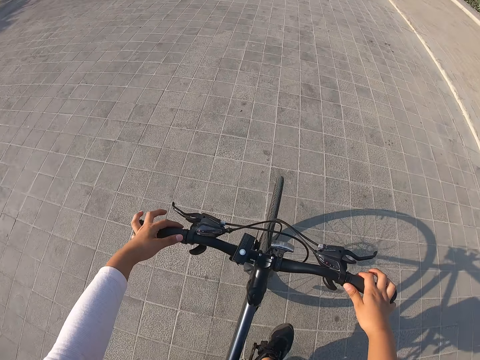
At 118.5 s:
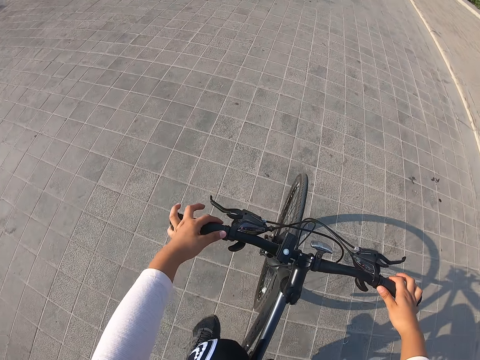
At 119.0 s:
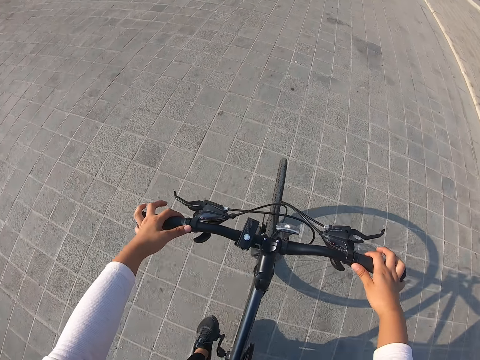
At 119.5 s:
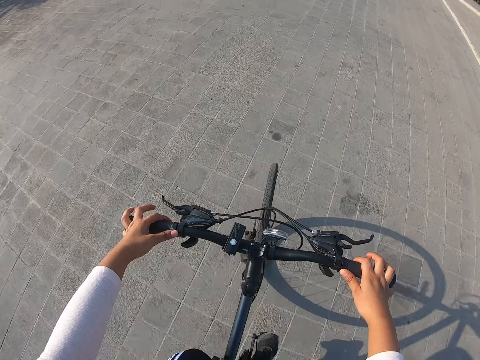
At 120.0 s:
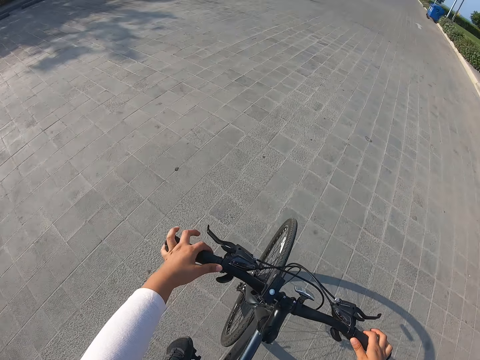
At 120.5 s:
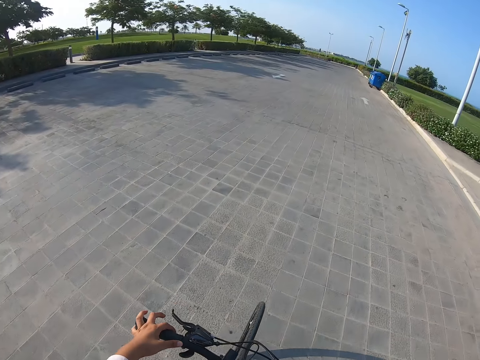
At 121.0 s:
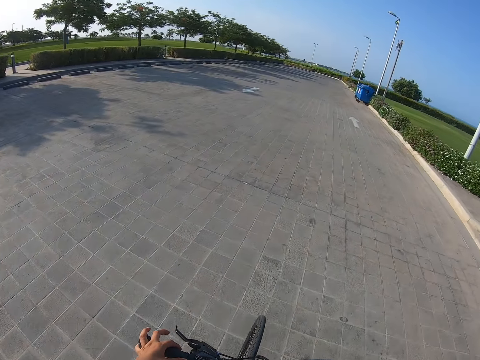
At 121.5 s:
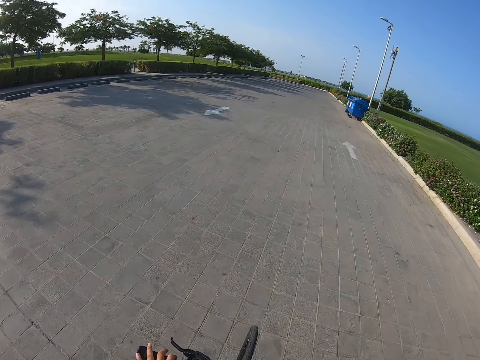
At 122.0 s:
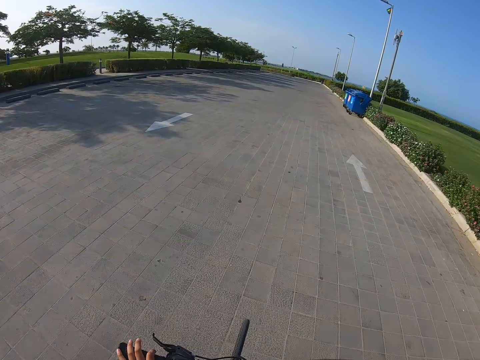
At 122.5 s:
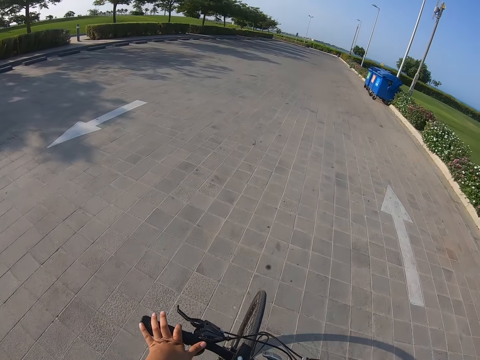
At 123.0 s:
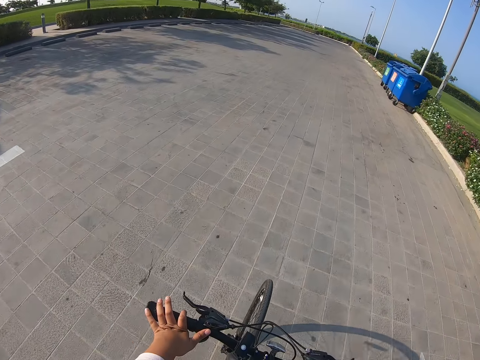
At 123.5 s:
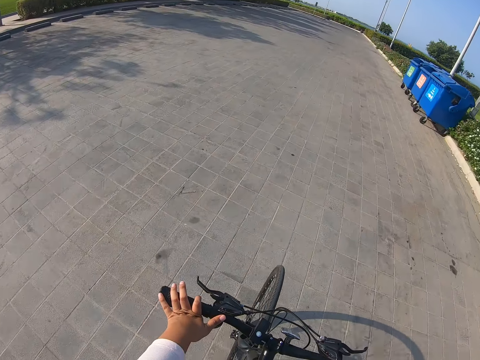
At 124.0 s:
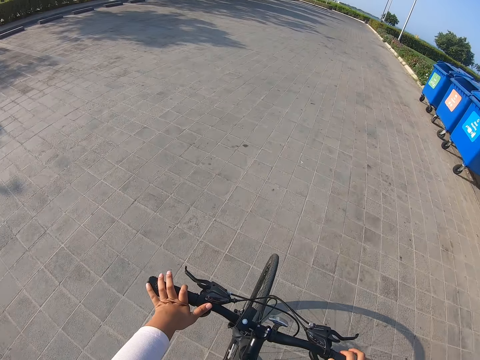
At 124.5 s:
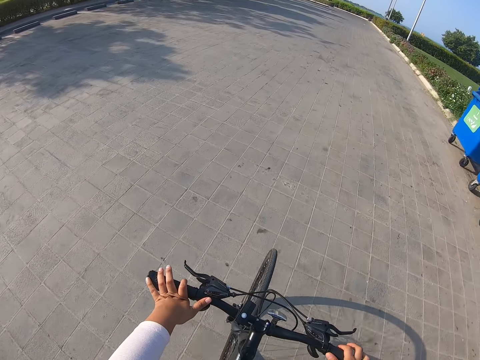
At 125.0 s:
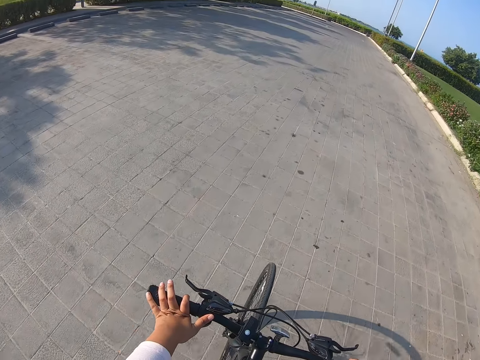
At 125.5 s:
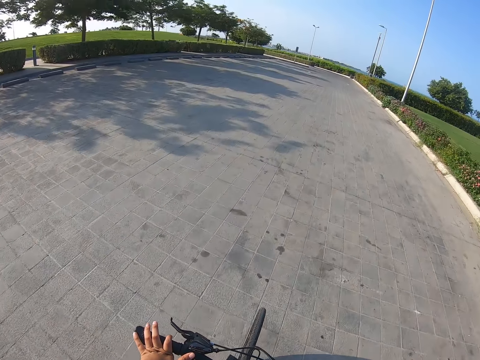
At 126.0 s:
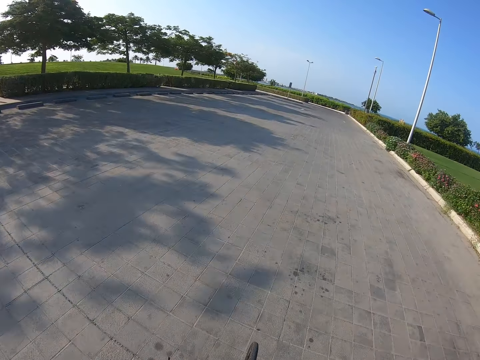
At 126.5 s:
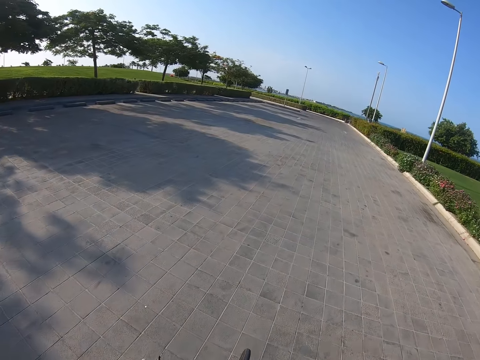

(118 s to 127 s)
The camera wearer looks down. They cycle down the road.

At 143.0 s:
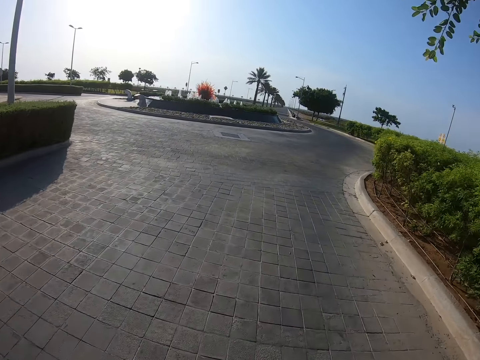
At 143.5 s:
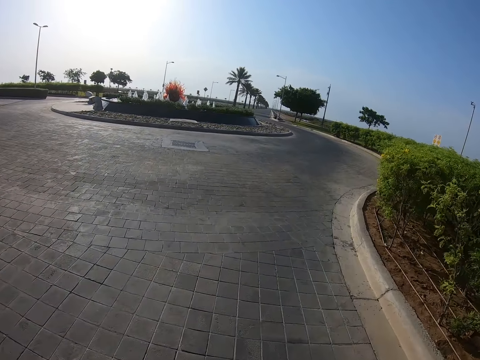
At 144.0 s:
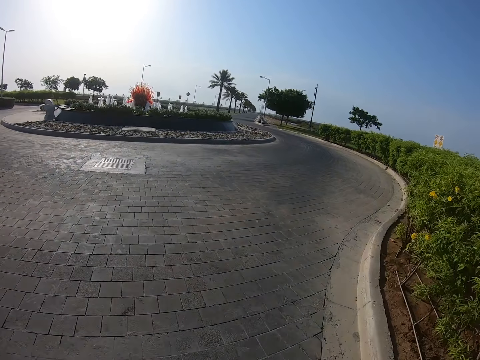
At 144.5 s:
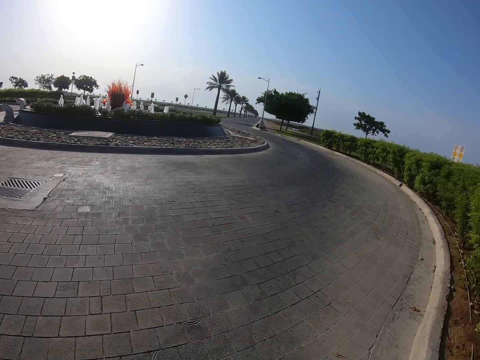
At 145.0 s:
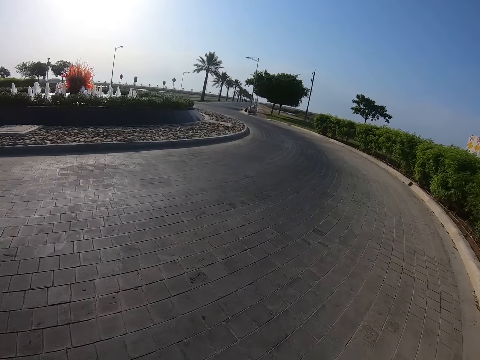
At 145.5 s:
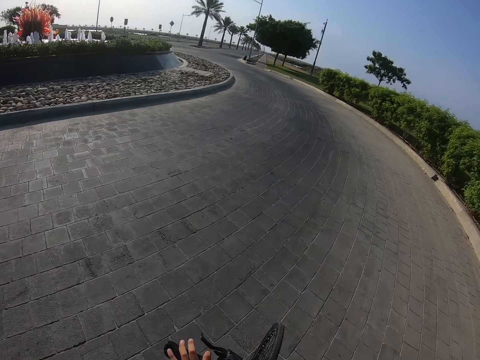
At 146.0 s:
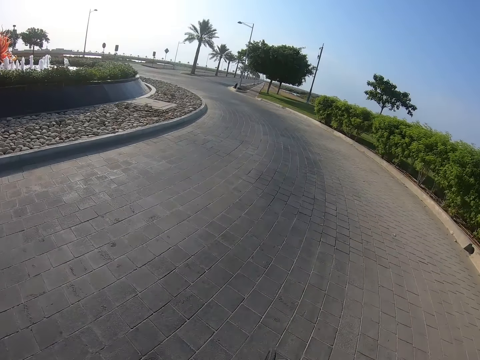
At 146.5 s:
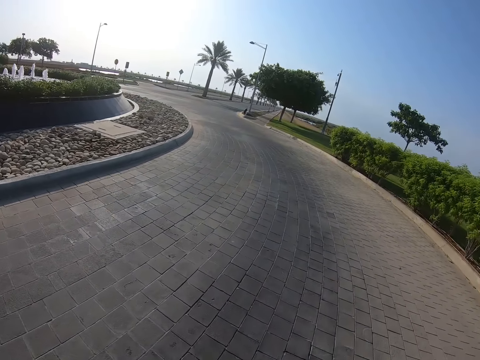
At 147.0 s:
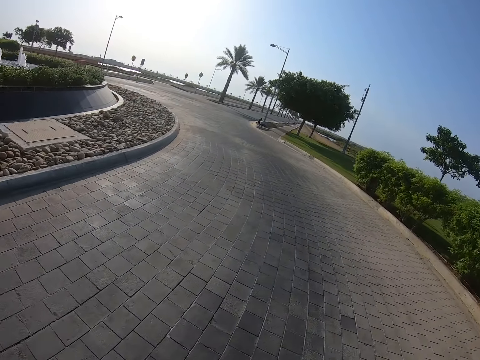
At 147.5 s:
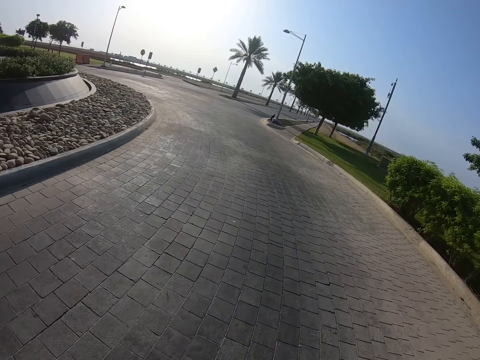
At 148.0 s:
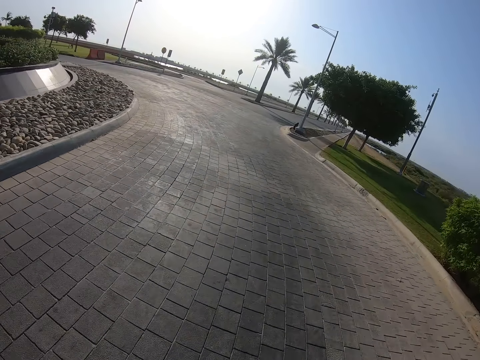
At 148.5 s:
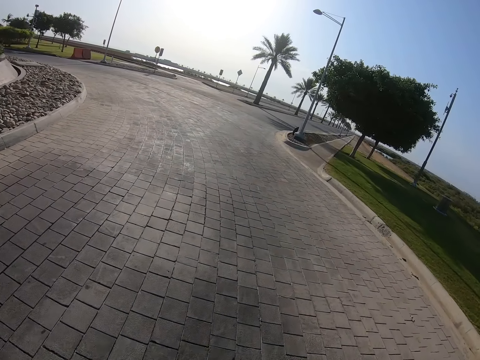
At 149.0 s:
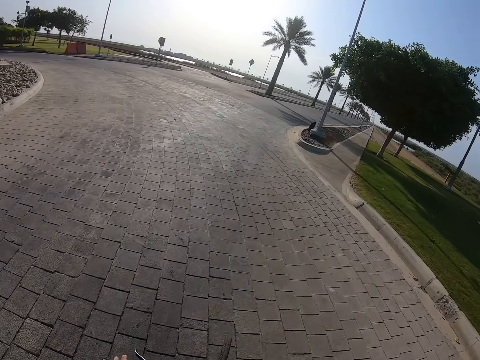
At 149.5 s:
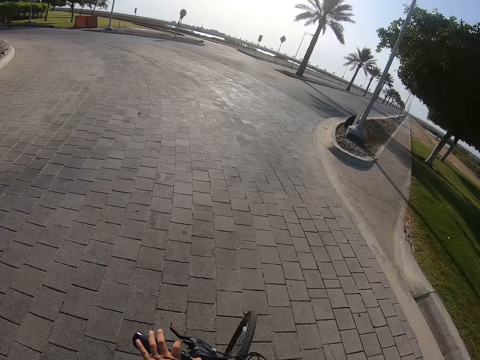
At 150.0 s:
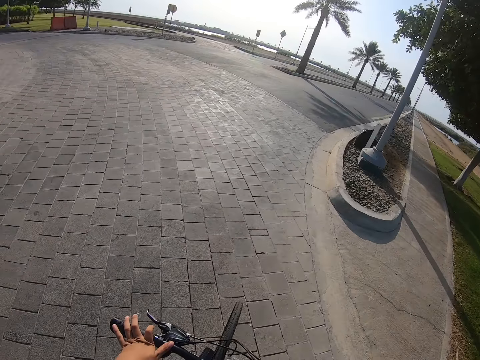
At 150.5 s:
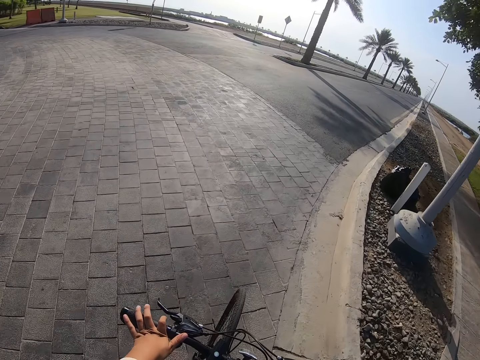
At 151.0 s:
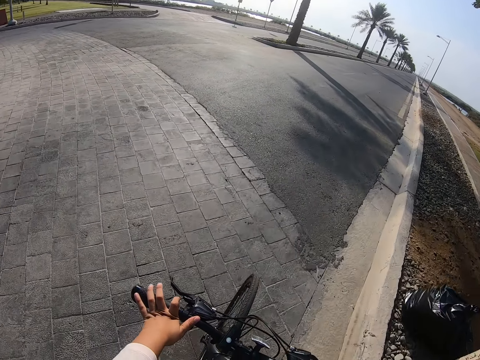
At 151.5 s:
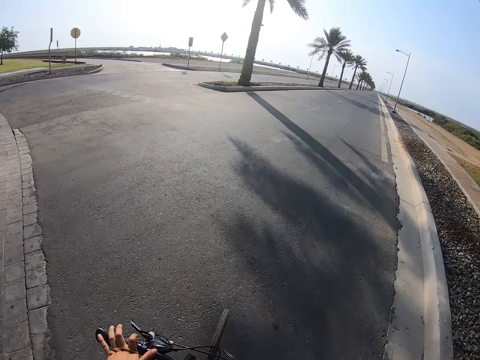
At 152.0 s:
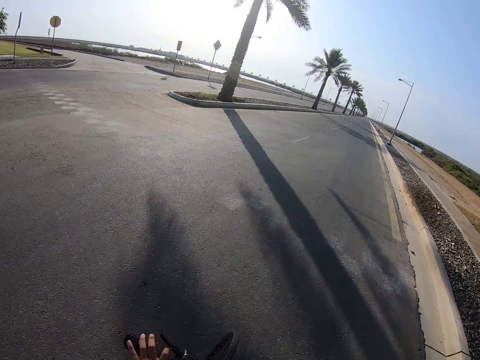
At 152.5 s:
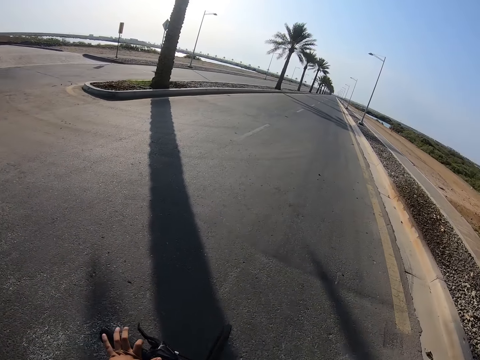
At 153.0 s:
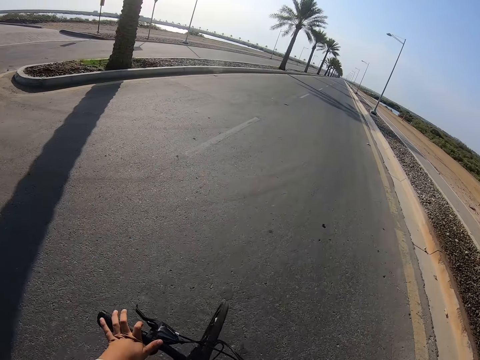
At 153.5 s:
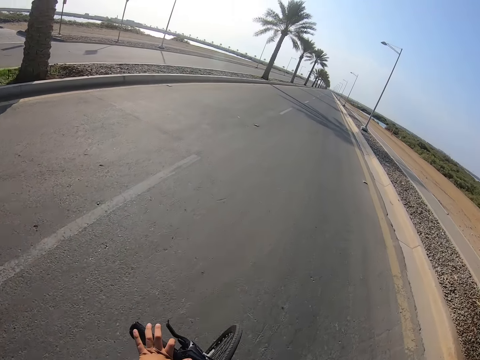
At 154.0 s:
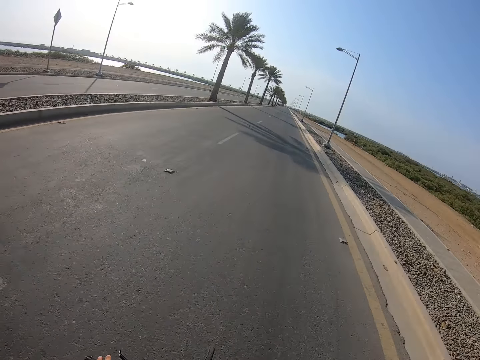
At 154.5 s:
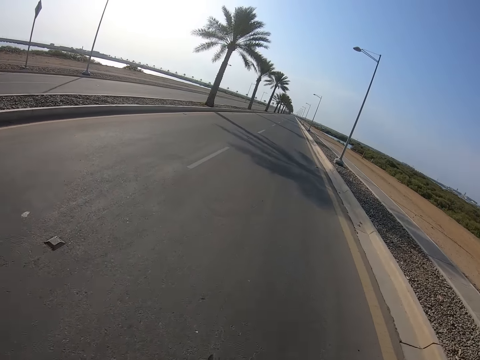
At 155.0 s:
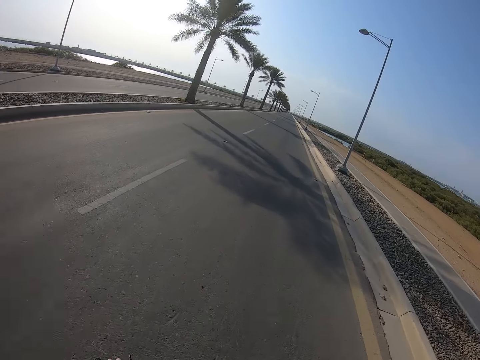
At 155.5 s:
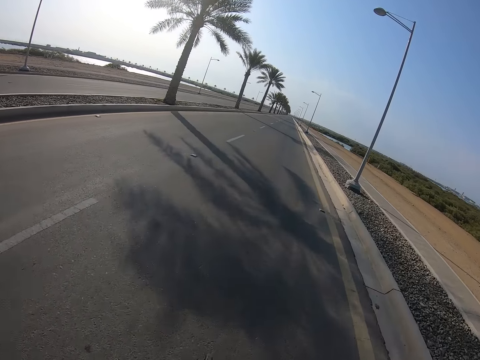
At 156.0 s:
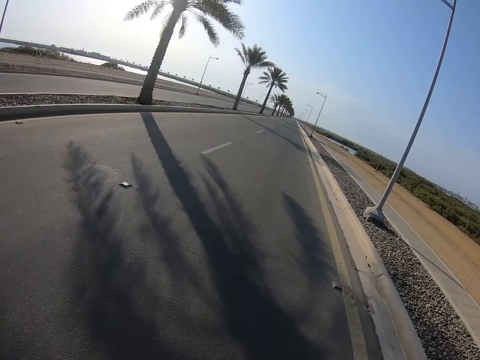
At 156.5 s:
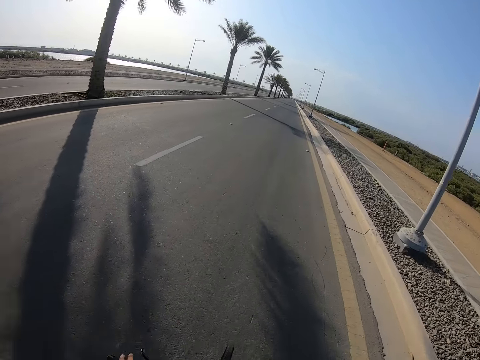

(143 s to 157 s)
The camera wearer goes around the roundabout. They cycle on the right side.

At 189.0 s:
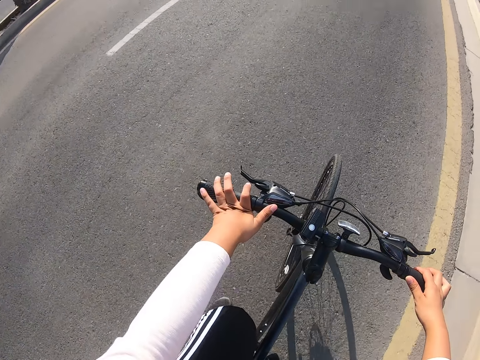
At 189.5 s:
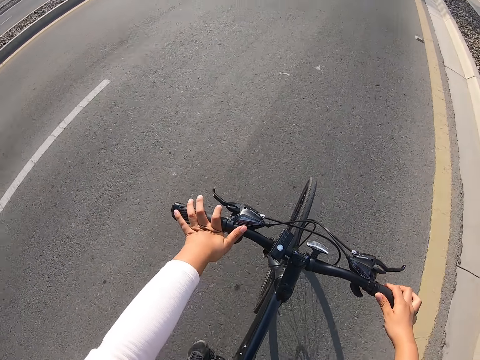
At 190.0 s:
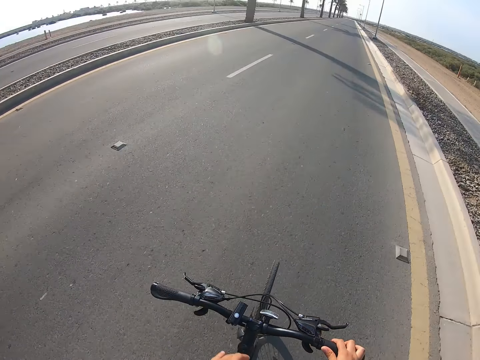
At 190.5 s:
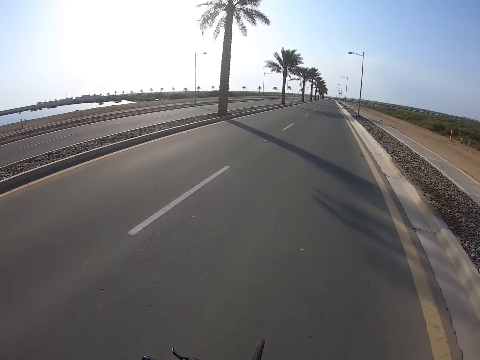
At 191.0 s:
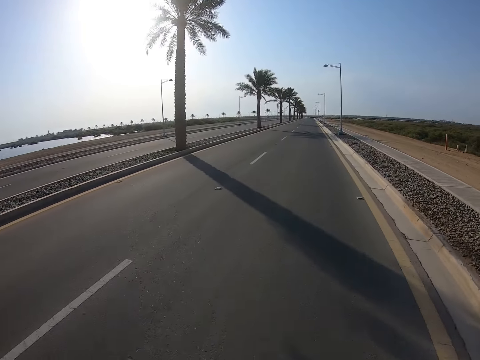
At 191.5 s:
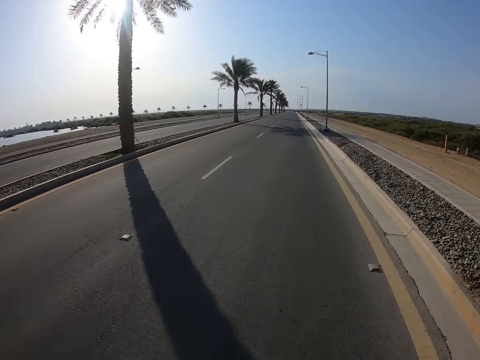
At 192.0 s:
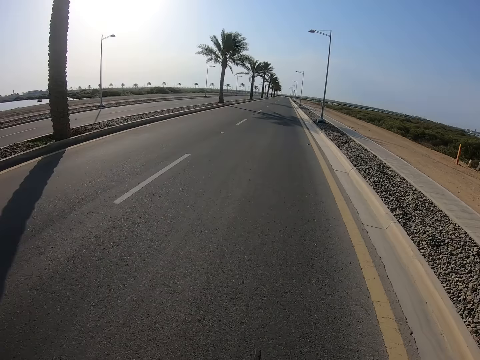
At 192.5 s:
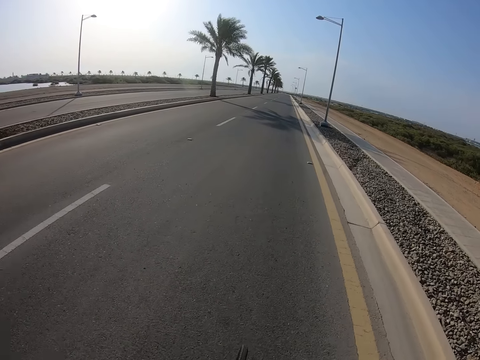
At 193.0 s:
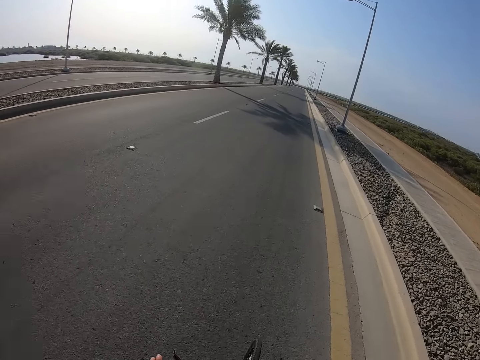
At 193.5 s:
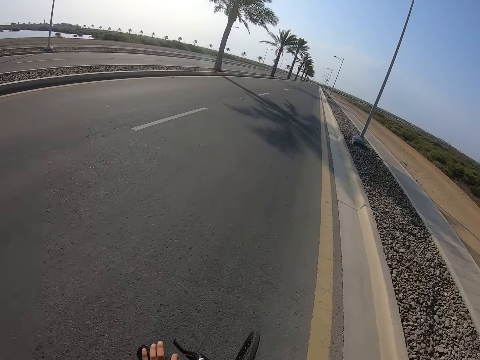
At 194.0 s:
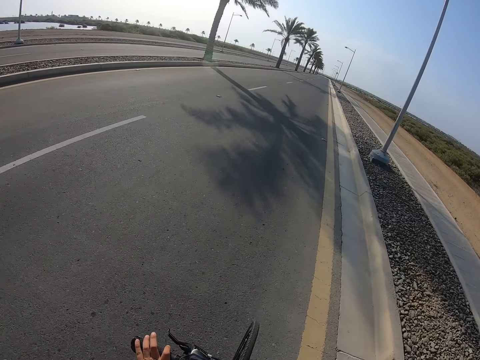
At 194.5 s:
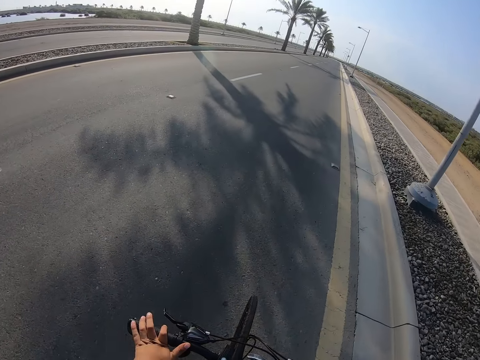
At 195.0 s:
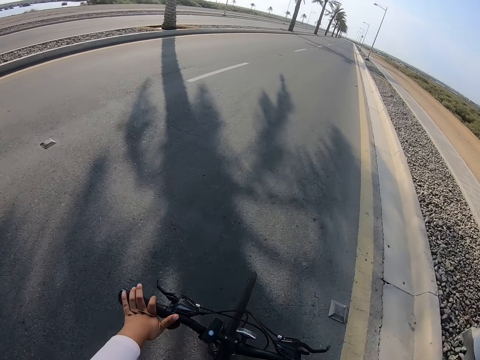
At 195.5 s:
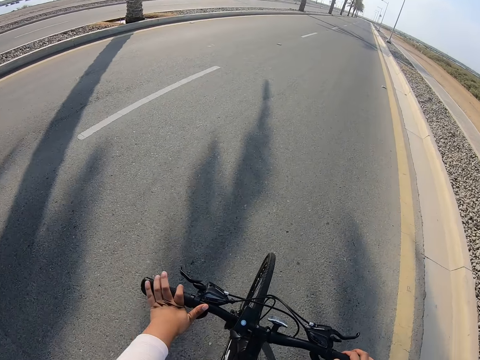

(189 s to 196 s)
The camera wearer moves the left hand. They ride a bicycle on the road.
